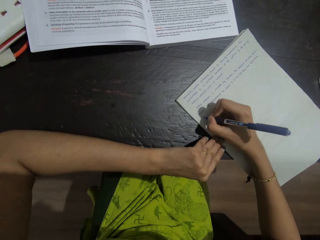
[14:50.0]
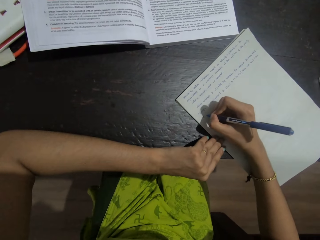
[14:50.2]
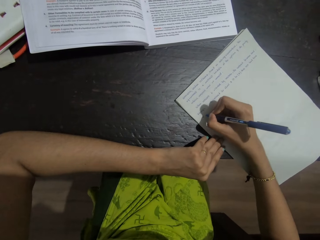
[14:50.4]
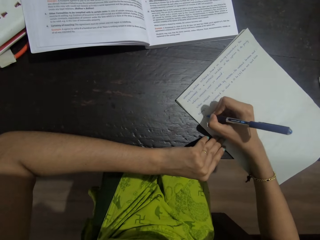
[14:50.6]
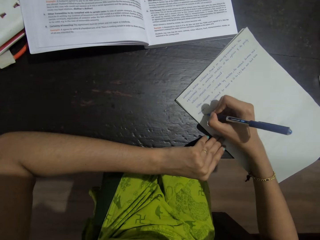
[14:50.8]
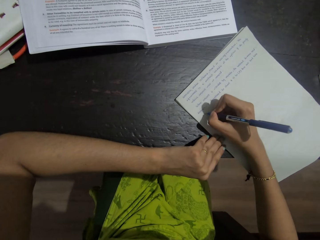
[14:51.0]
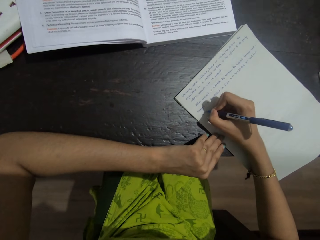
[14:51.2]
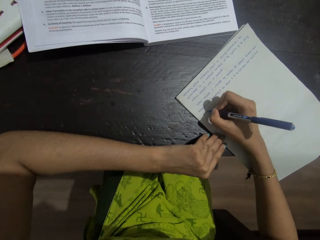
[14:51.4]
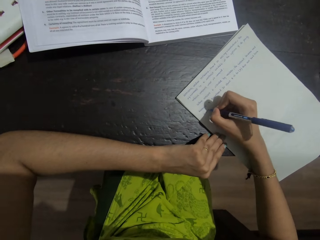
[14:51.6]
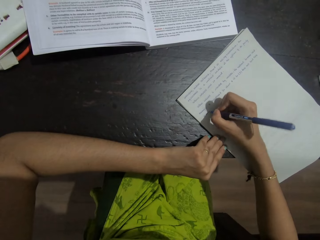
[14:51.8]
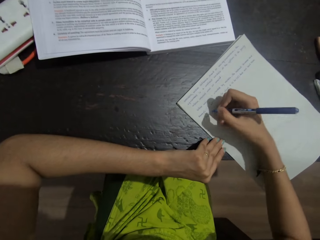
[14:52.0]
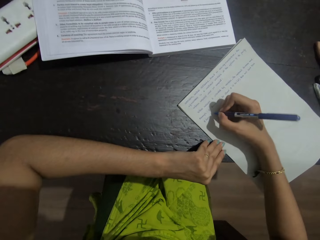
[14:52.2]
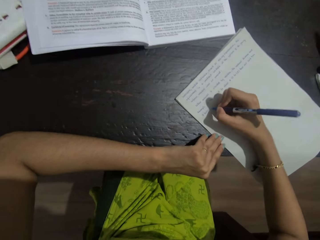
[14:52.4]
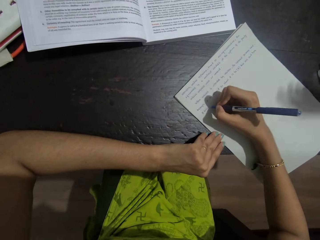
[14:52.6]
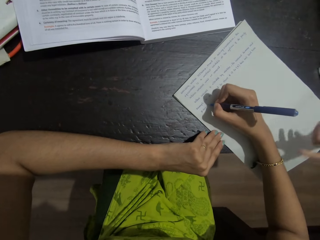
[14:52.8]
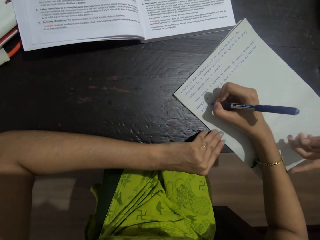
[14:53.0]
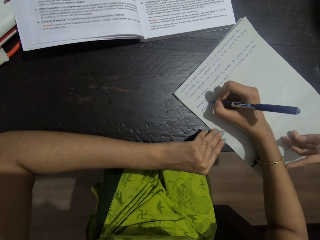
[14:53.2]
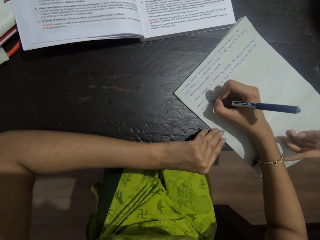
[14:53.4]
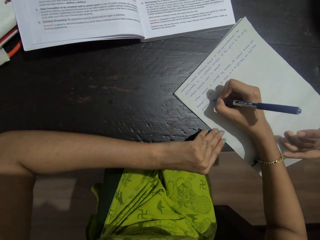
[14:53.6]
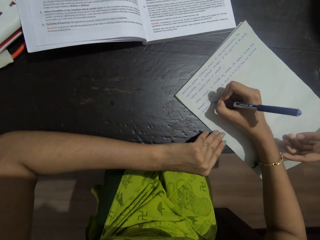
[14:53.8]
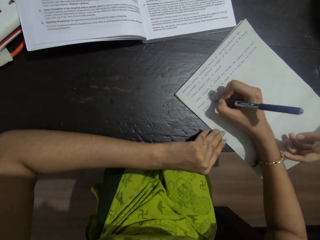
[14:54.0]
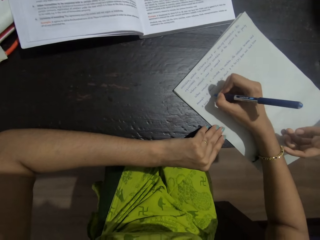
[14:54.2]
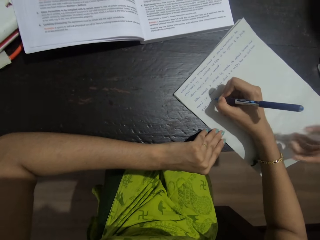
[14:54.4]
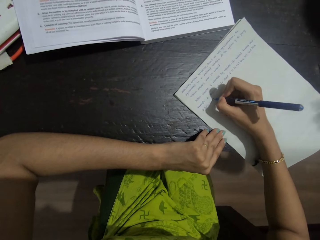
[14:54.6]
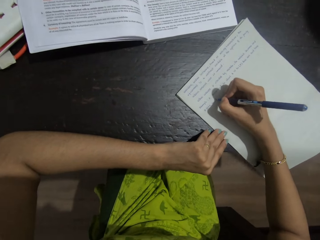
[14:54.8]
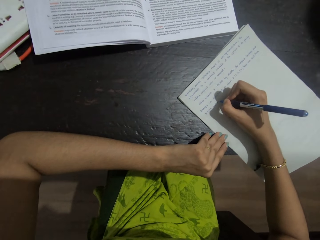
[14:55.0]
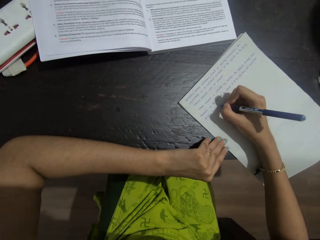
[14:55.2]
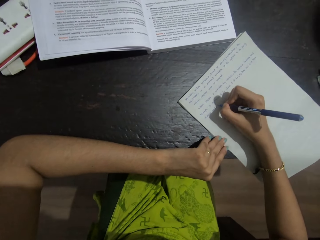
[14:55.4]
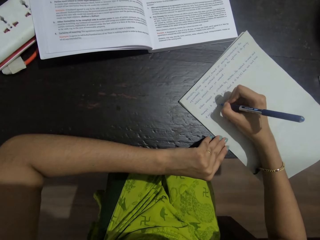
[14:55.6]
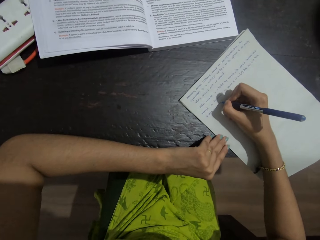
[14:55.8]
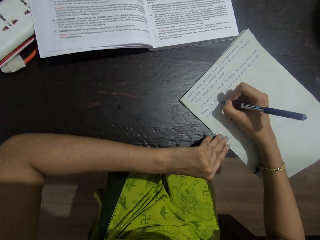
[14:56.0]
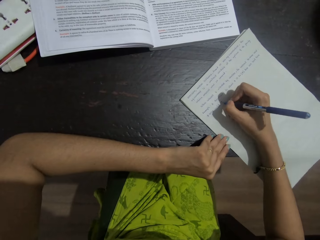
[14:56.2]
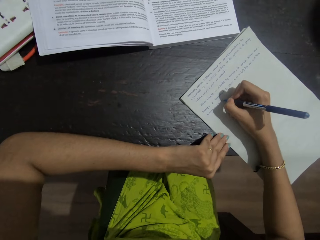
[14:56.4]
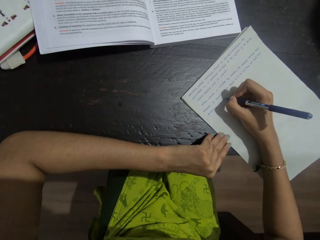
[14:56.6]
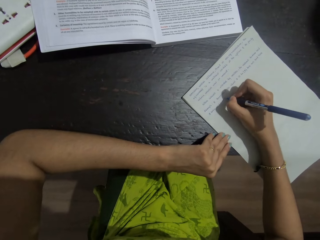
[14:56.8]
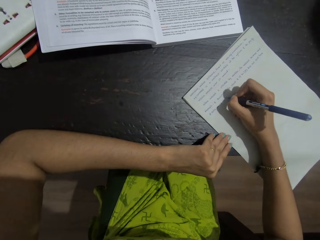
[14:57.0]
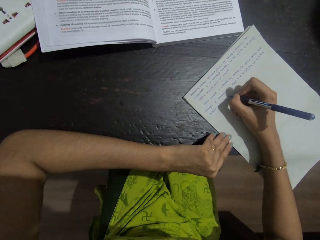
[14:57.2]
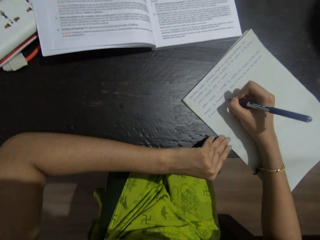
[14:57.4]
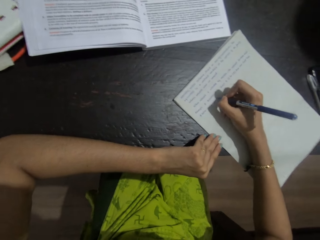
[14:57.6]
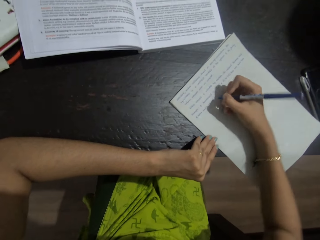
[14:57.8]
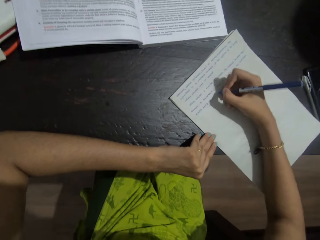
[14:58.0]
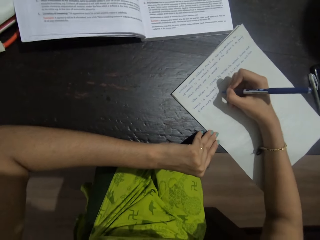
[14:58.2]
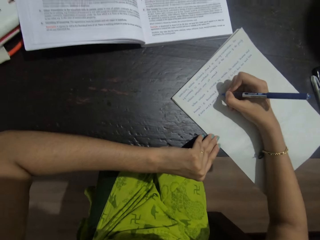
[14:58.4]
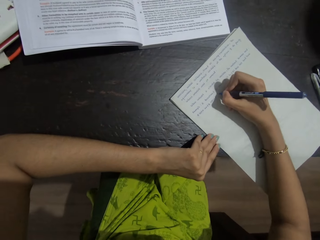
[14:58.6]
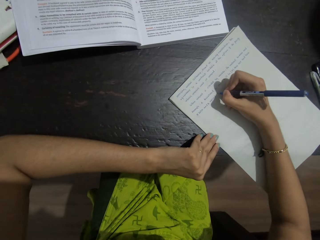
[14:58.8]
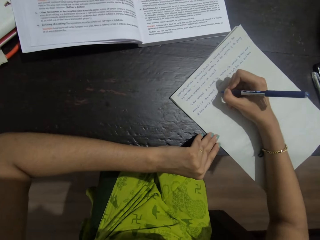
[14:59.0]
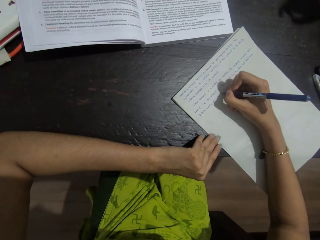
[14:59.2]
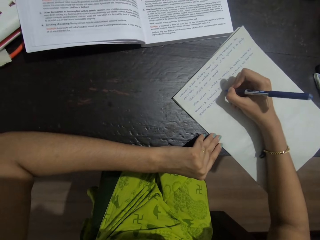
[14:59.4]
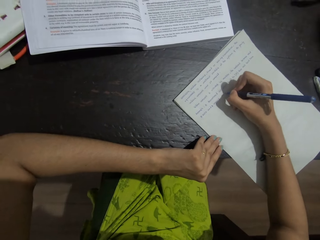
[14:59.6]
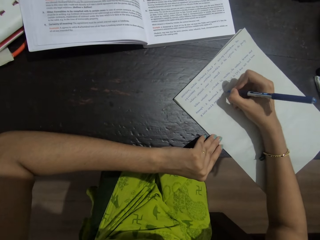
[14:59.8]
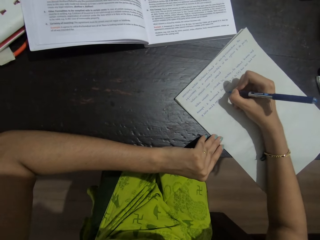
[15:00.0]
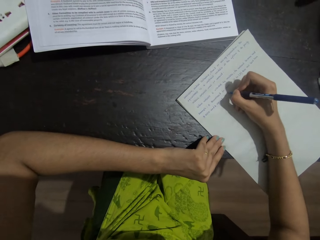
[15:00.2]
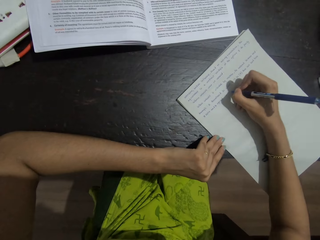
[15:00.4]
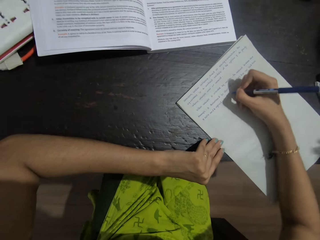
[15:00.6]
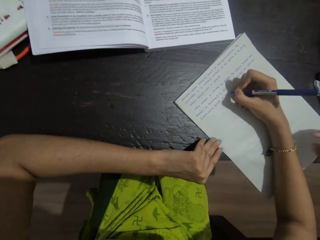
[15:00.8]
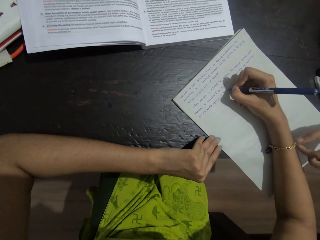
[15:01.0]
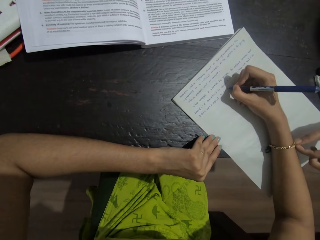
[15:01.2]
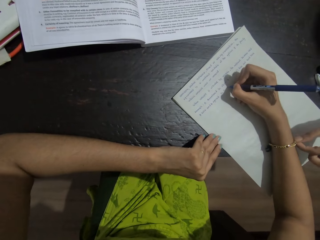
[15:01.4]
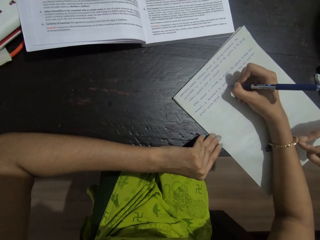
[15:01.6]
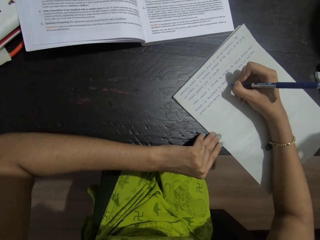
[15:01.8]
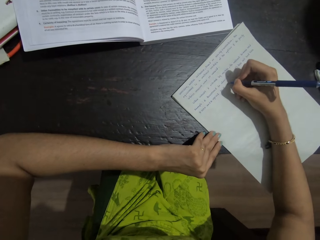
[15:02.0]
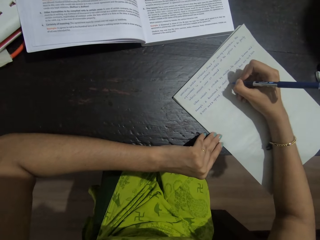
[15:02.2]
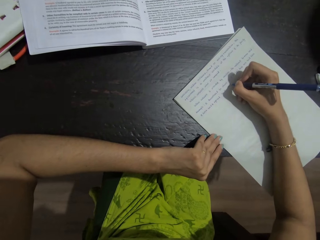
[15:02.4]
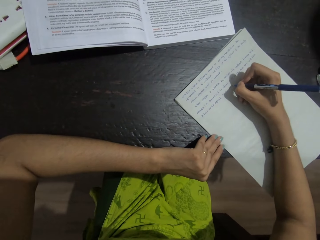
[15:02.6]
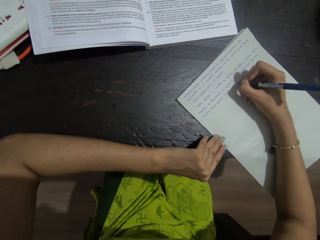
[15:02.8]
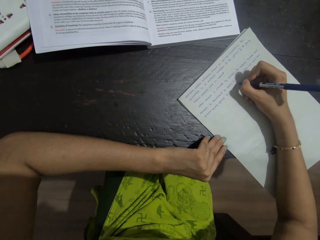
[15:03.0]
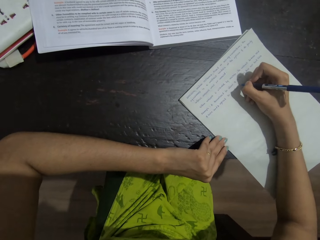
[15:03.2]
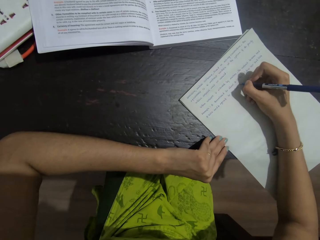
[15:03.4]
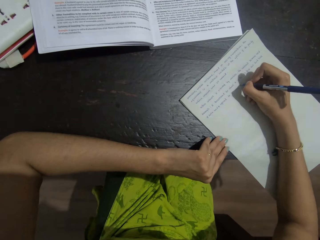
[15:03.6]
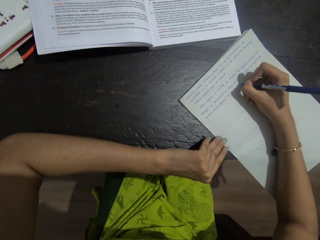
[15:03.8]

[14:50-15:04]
The camera wearer writes on a paper on a table. She moves her hand. A person touches the paper. The camera wearer writes on the paper on the table. She talks with the person. She moves her hand and writes on the paper on the table. She moves her hand and writes on the paper on the table.

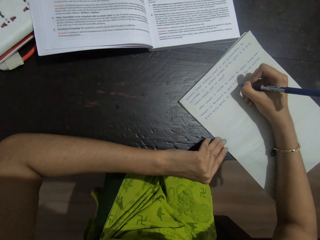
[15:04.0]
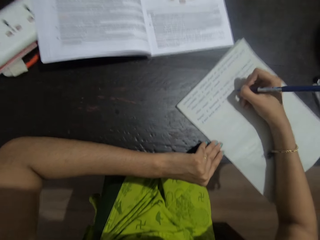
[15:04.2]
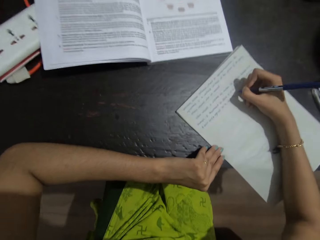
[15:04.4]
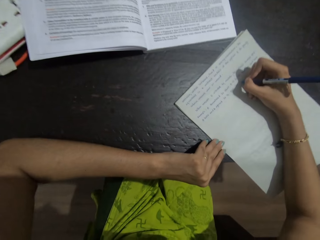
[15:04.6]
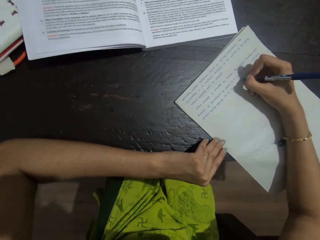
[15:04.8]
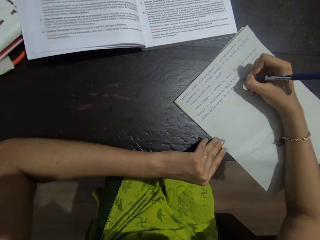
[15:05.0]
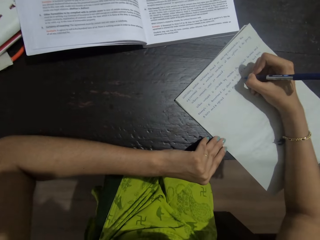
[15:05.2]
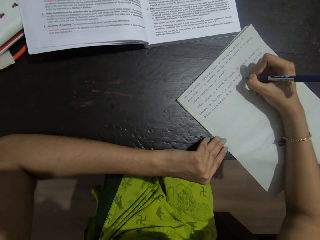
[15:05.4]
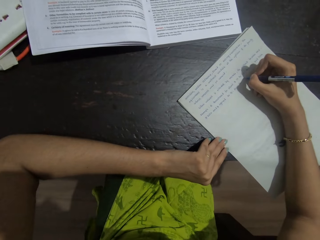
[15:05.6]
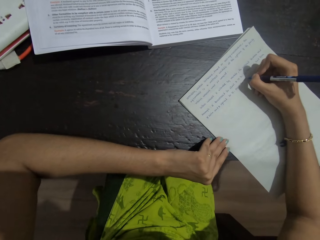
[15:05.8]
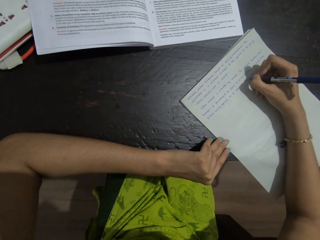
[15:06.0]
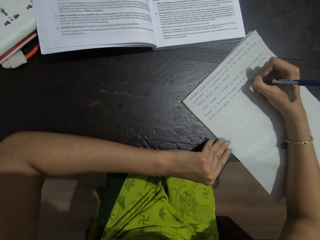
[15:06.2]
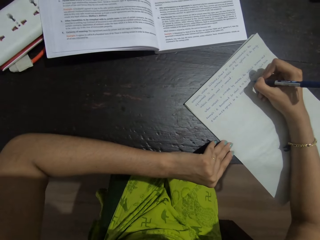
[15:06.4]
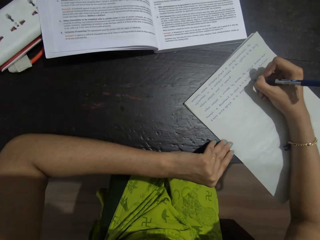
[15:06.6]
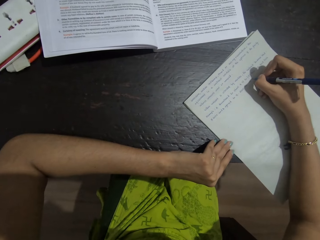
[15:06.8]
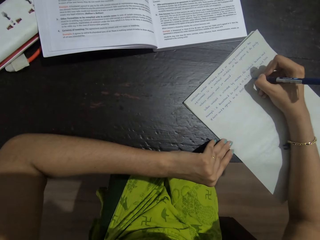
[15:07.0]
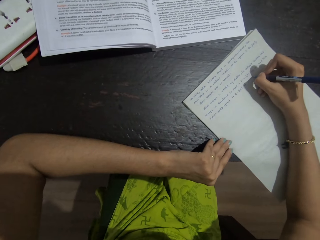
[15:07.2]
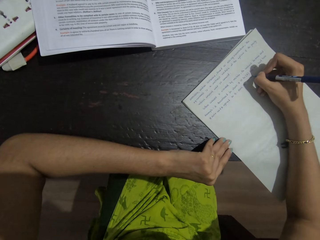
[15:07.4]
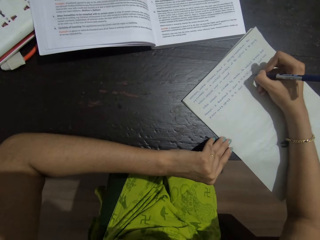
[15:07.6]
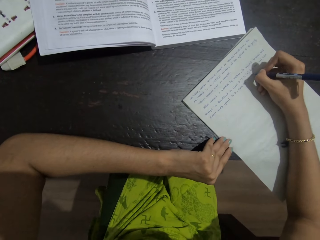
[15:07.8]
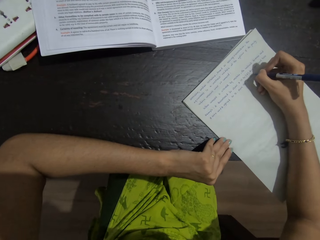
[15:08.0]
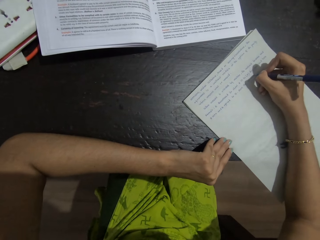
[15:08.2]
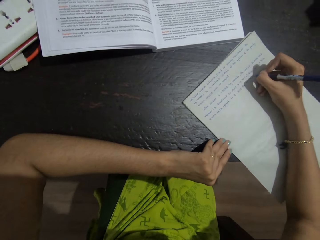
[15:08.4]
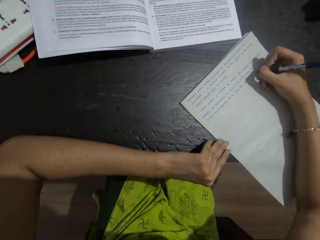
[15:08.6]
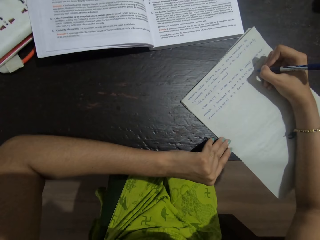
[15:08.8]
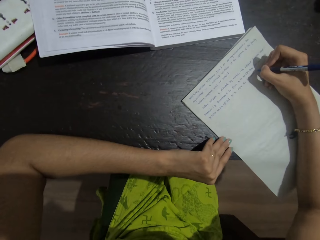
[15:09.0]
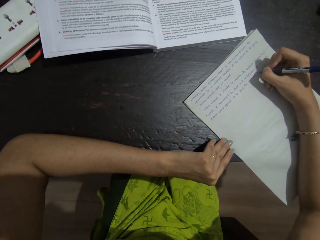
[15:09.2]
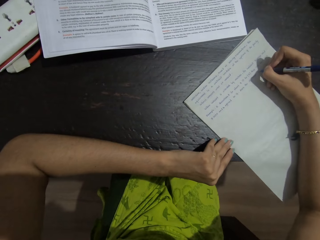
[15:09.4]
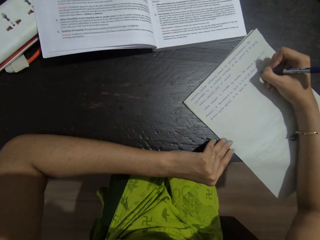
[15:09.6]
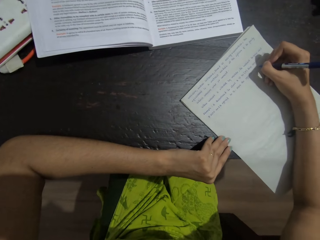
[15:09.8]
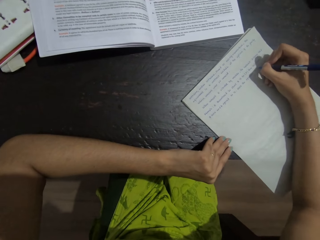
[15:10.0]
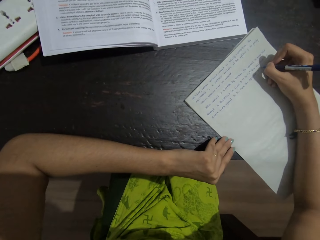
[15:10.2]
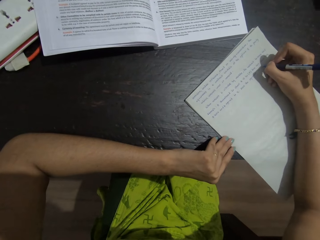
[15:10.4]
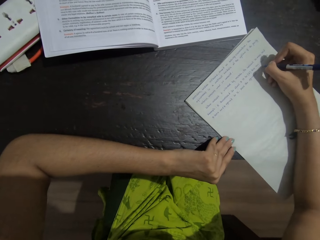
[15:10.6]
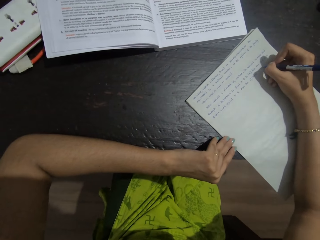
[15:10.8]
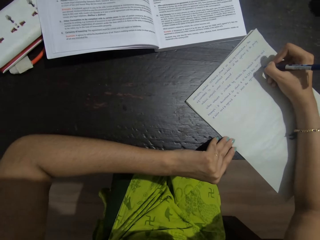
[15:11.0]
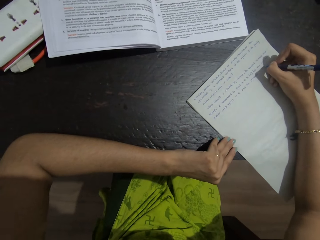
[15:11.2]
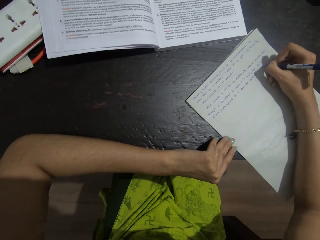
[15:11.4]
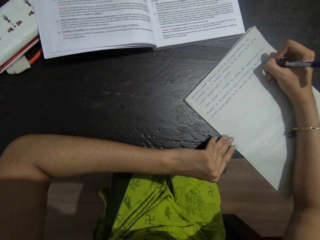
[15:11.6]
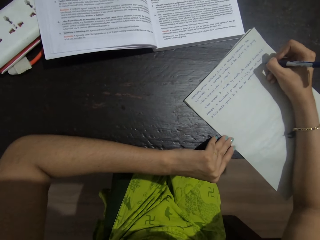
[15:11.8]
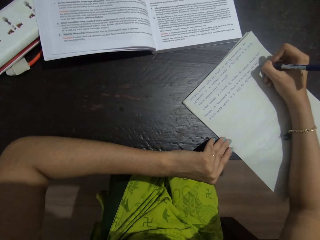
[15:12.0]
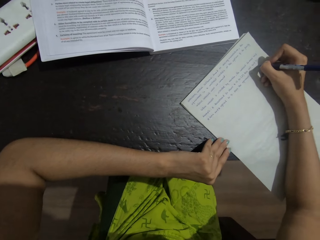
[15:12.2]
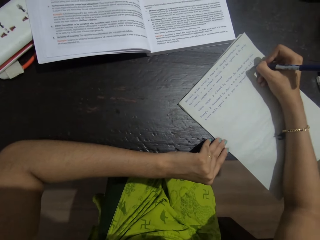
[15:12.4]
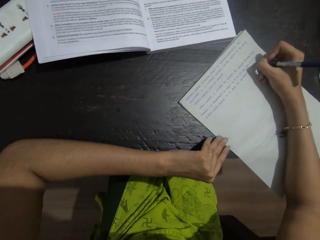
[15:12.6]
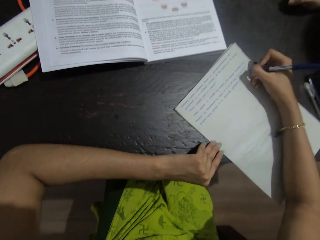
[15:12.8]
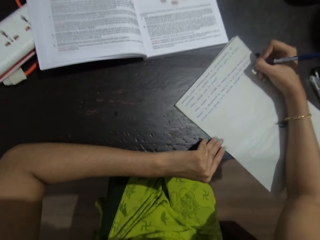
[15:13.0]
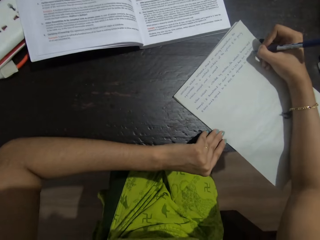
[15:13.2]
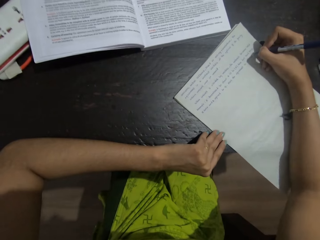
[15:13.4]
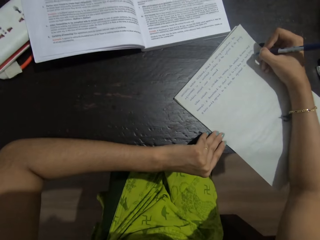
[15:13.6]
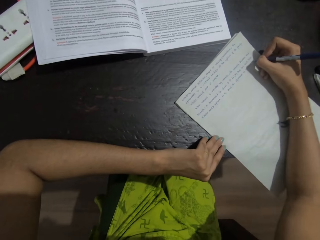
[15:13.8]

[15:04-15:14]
The camera wearer moves her hand and writes on a paper on a table. She moves her hand and writes on the paper on the table.
